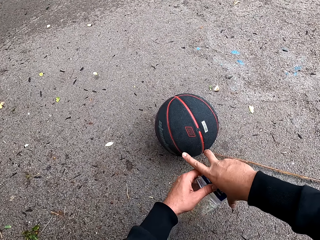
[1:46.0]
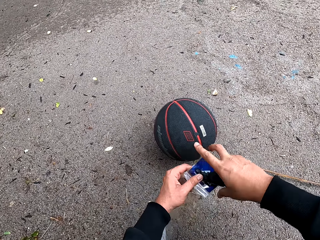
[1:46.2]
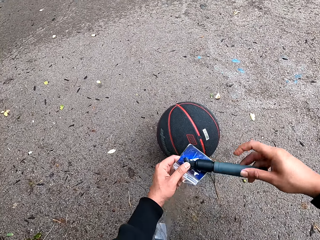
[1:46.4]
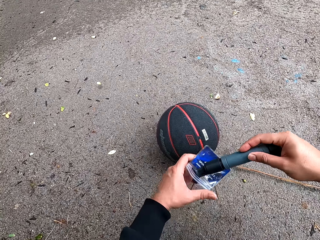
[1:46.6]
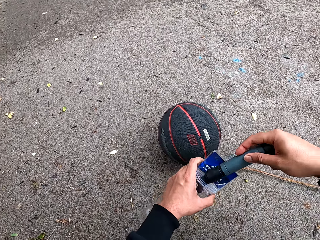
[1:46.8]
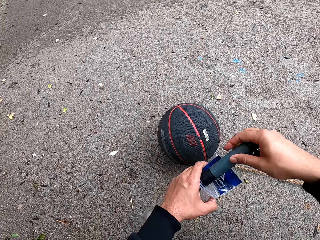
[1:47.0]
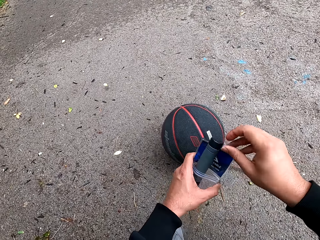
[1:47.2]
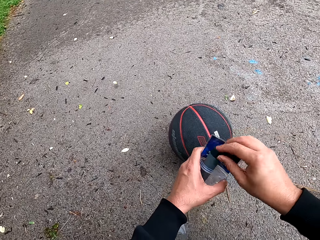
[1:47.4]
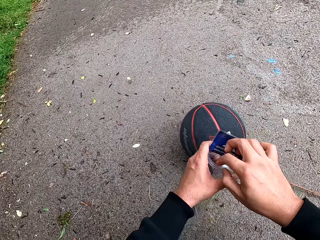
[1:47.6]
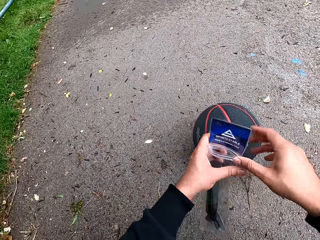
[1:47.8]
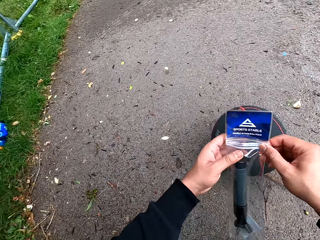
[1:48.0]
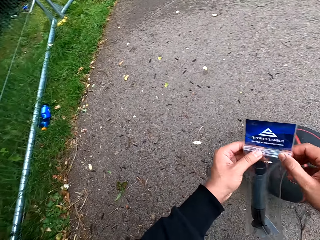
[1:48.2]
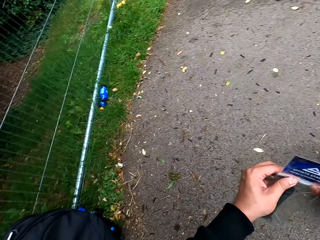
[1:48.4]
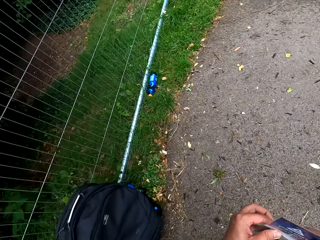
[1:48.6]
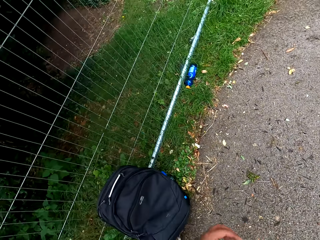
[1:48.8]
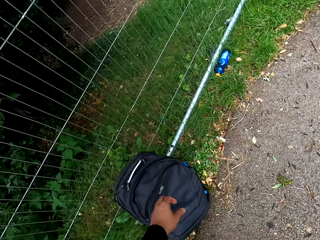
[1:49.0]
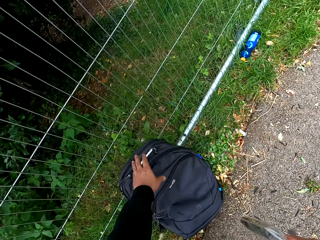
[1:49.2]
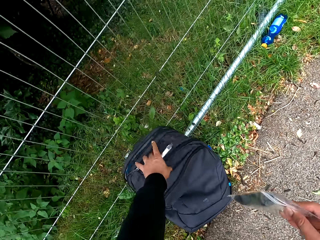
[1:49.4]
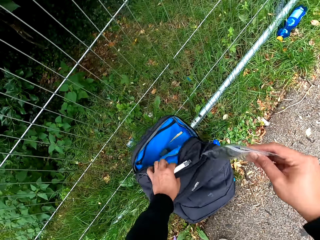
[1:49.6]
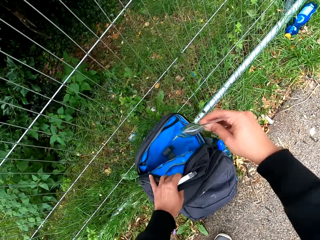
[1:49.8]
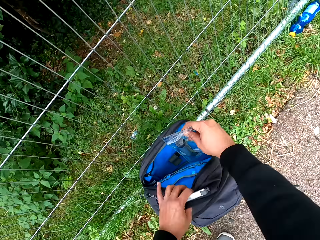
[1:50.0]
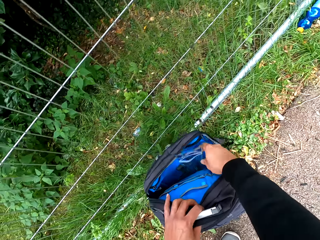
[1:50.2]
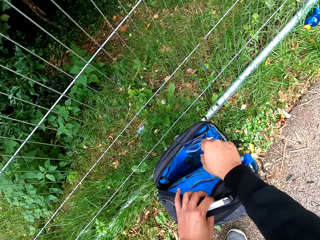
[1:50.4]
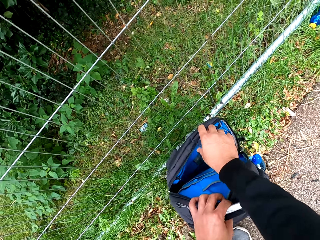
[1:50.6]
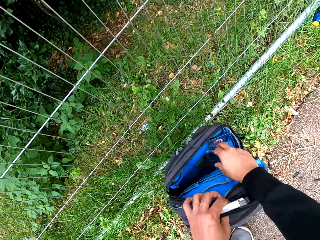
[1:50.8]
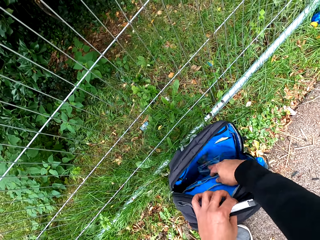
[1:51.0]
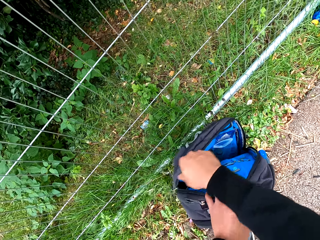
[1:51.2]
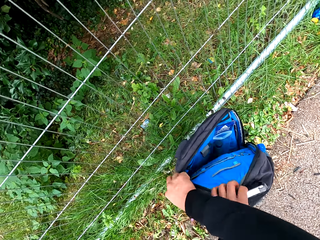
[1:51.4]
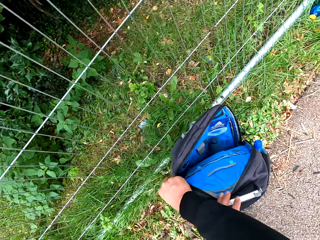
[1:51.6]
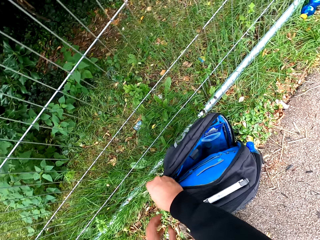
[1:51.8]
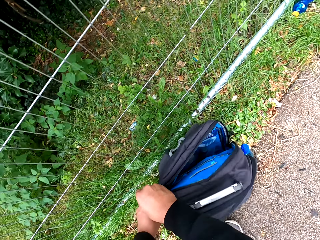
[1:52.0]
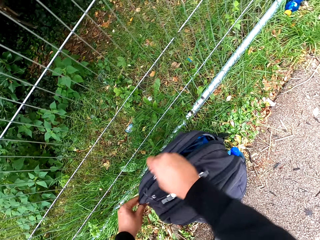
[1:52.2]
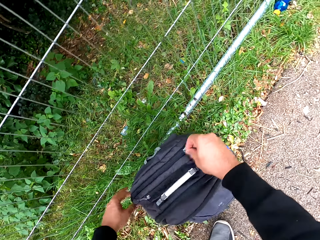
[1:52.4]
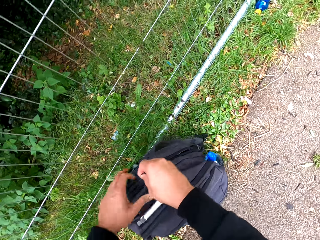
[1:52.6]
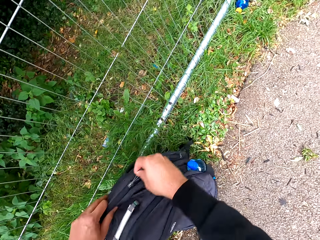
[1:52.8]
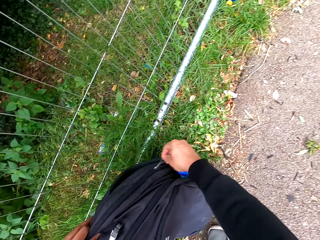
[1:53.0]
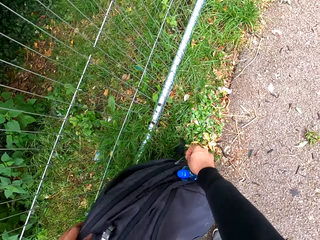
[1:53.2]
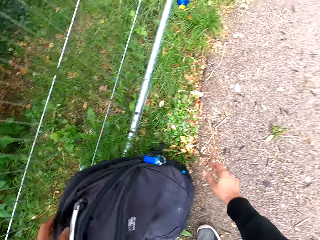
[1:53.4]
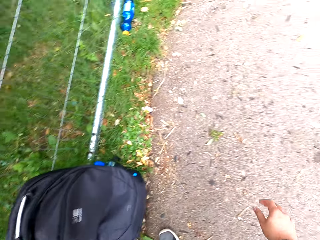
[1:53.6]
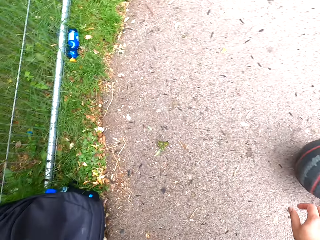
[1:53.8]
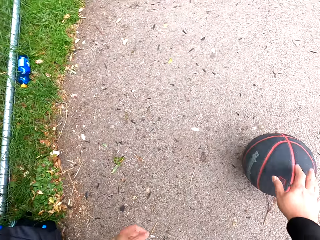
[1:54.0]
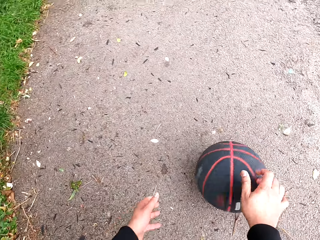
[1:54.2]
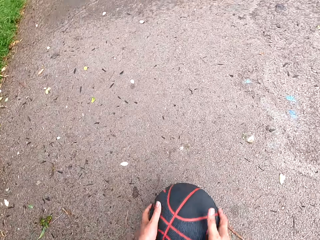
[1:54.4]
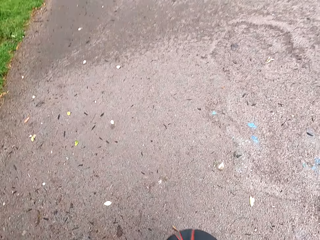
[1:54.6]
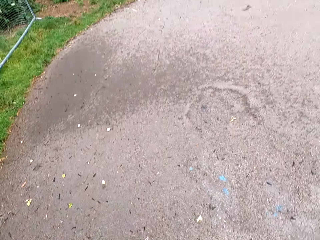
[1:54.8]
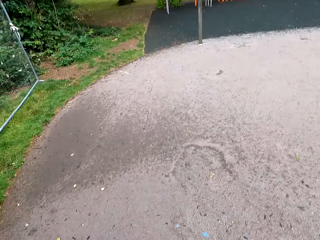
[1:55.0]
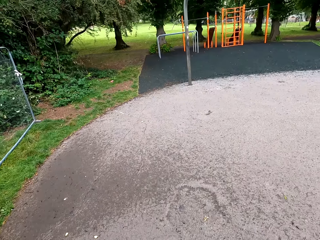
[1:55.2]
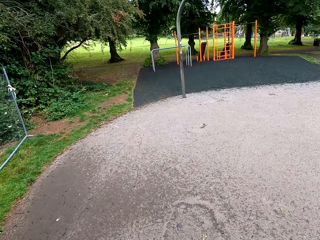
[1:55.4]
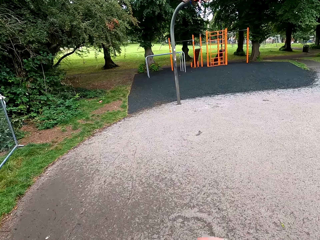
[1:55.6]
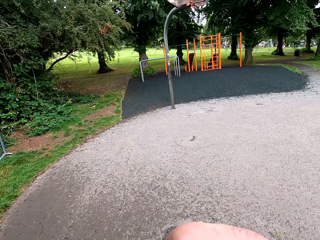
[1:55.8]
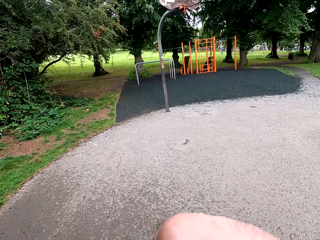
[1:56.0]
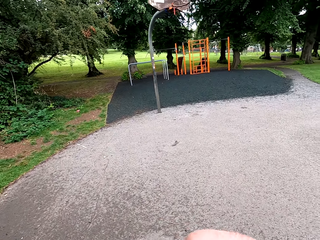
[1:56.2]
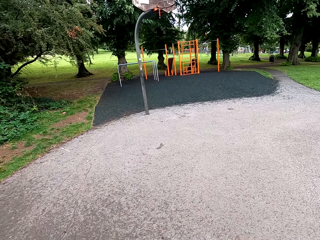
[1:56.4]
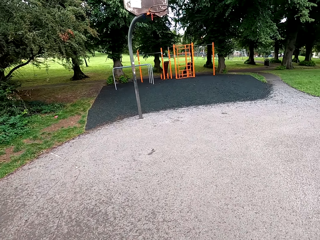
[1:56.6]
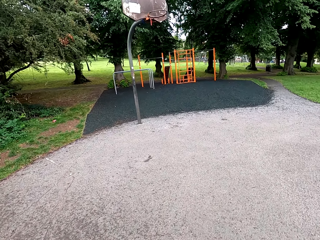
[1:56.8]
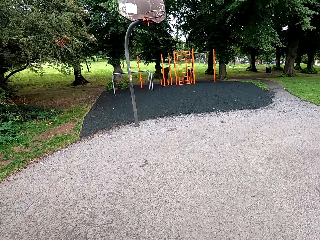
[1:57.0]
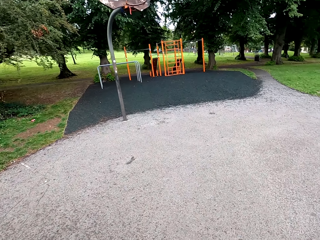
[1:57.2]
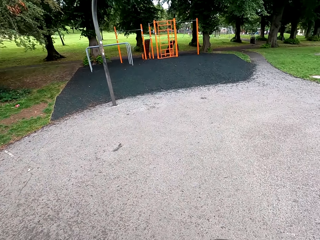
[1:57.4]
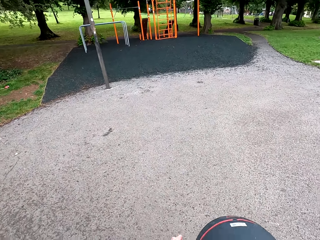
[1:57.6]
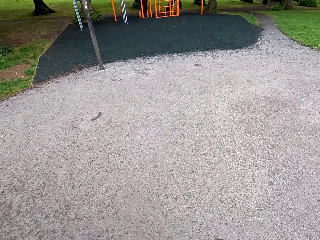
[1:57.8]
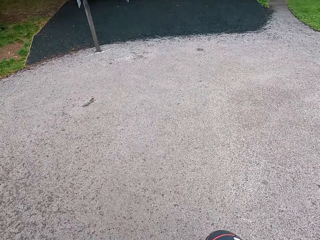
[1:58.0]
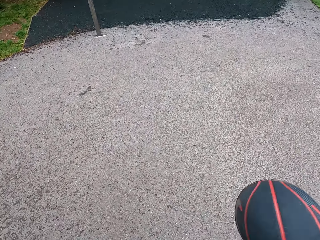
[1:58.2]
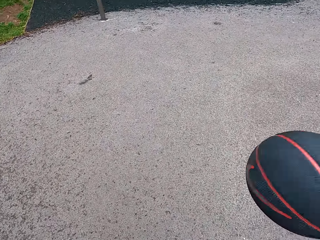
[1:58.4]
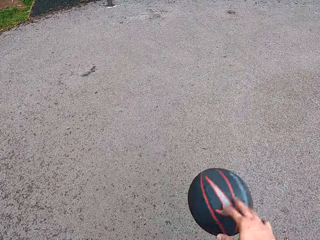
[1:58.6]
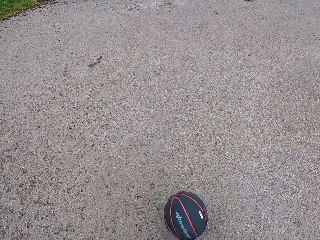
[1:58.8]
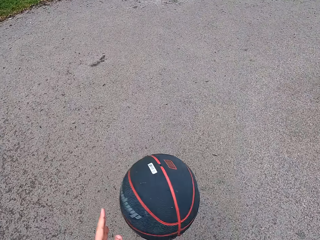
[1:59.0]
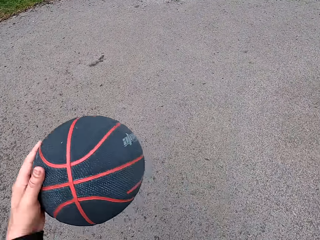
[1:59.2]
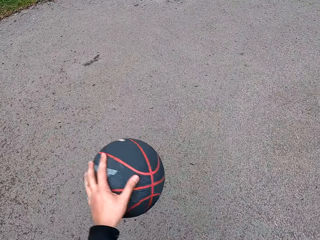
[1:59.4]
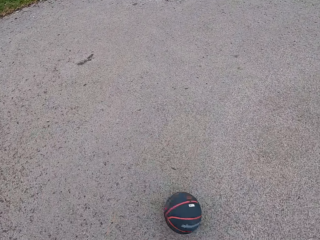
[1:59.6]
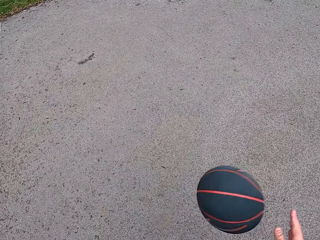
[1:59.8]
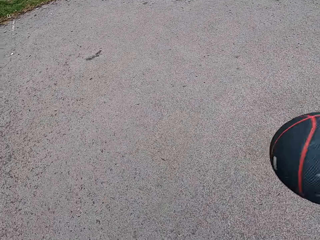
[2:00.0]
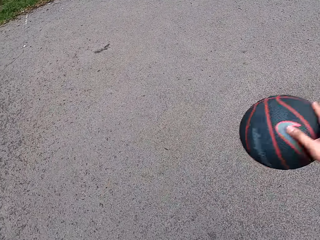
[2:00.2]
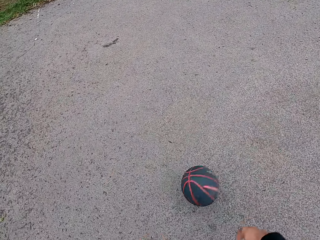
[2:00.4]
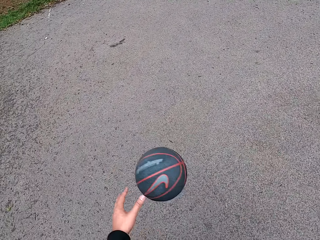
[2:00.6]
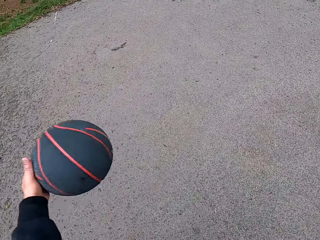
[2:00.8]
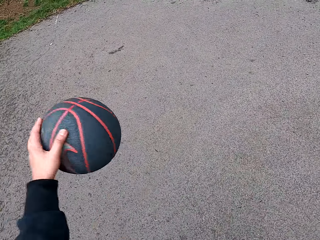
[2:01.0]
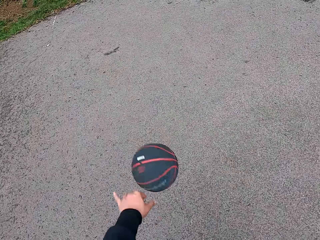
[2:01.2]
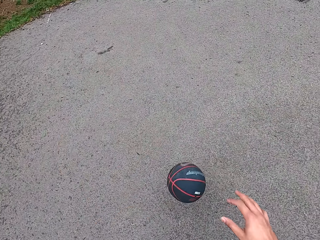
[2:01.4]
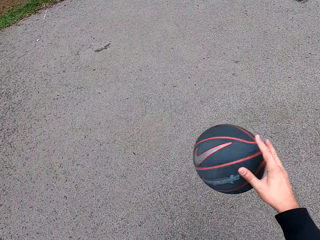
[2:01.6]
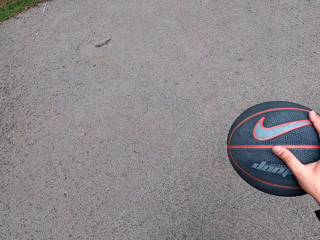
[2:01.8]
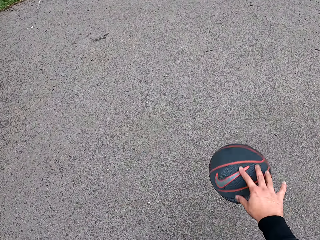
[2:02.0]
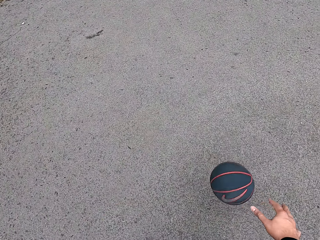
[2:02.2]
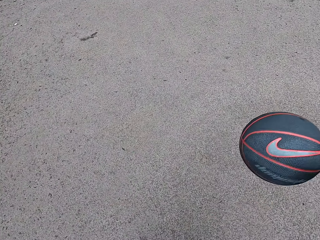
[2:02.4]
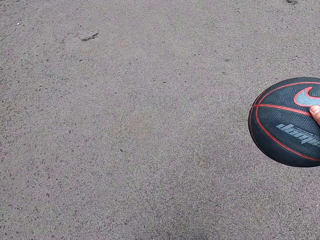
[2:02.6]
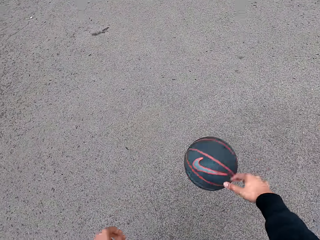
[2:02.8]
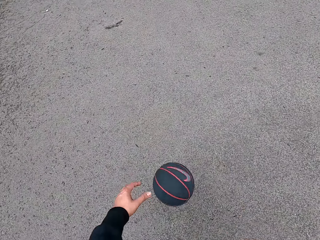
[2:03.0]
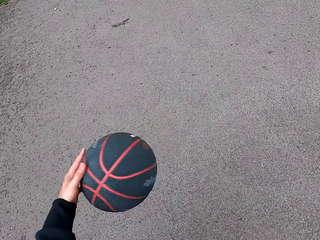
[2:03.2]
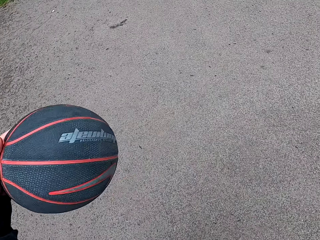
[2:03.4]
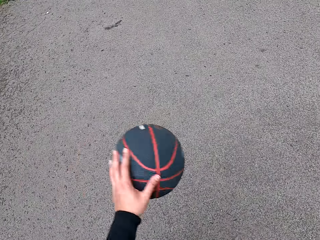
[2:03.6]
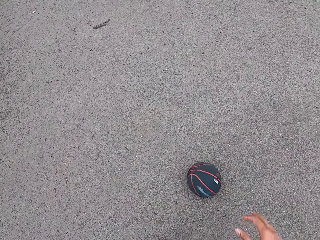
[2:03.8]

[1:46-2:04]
The camera wearer packs the ball pump. They turn around. They open a backpack. They put the ball pump in the backpack. They close the bag. They turn around. They pick up the basketball. They walk around. They play basketball.

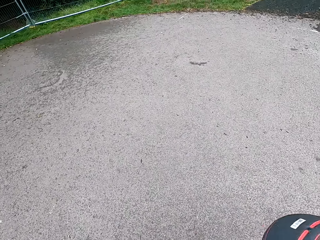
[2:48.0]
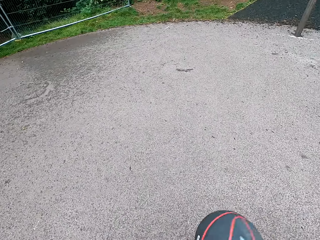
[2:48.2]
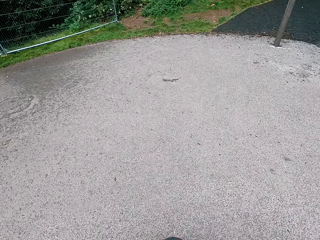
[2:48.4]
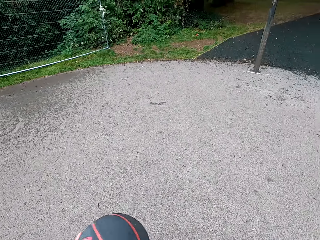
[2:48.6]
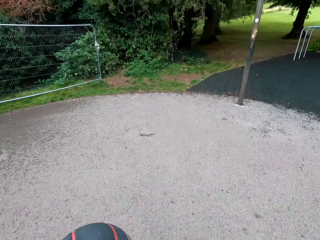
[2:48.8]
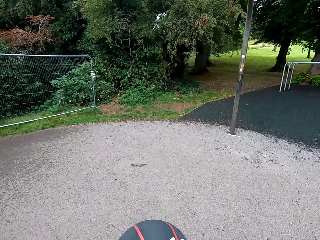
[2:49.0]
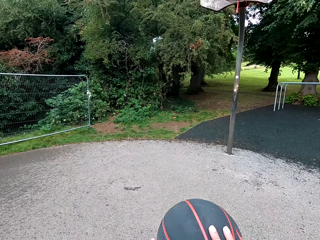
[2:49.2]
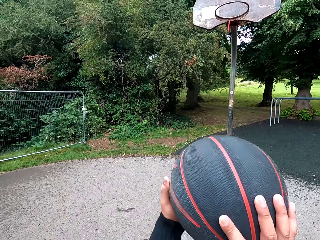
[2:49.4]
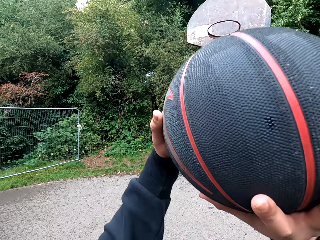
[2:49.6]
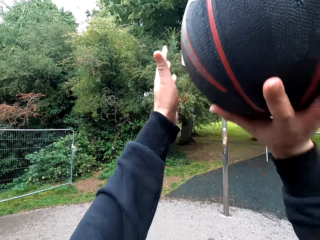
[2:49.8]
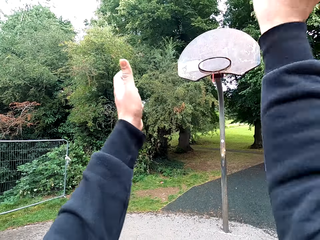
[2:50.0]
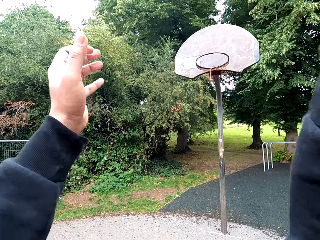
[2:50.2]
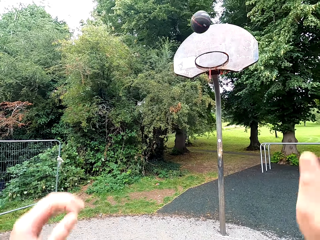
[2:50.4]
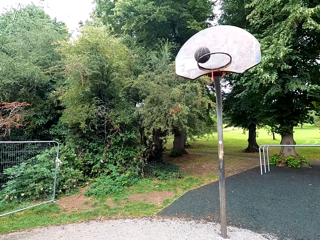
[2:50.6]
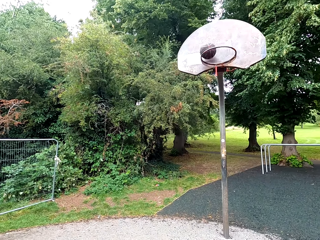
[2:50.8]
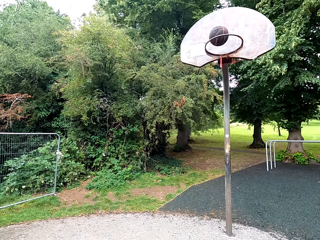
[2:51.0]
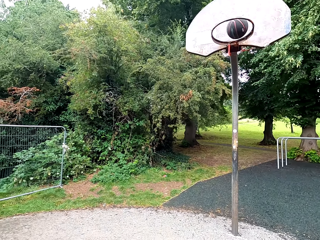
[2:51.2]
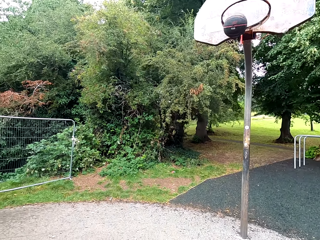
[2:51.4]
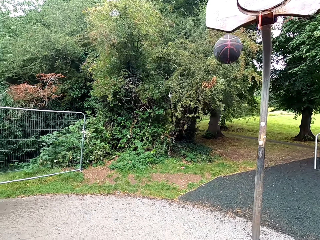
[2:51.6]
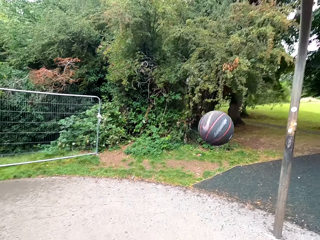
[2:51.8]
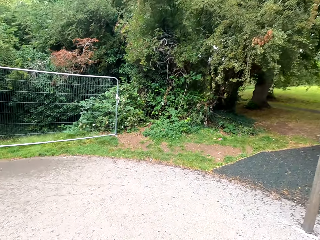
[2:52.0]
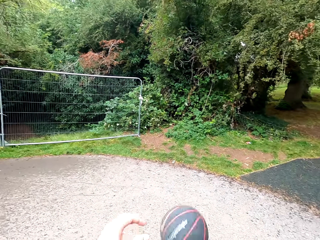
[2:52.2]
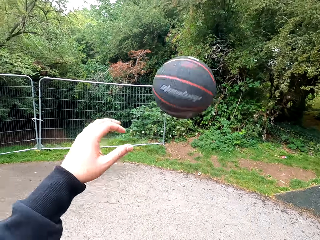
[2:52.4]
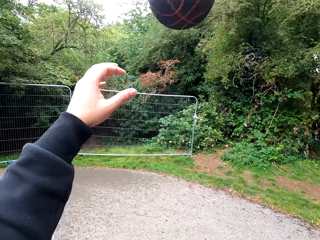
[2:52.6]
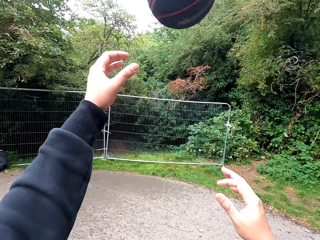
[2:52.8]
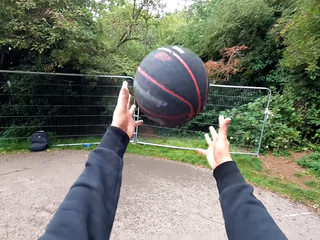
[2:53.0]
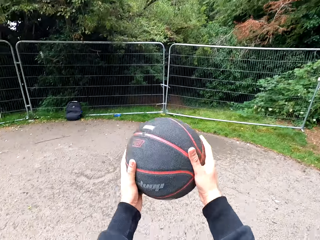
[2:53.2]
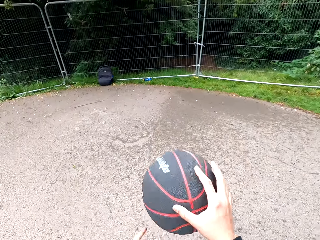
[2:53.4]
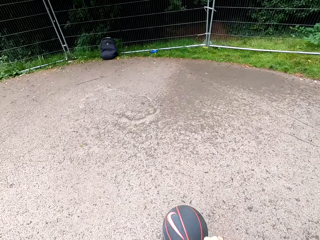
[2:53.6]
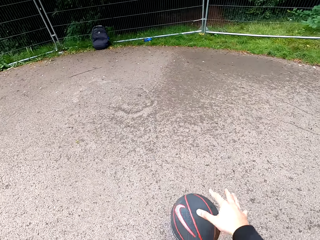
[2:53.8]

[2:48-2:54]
The camera wearer holds the ball up. They throw the ball into the goal post. They play basketball.
